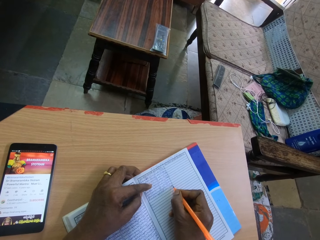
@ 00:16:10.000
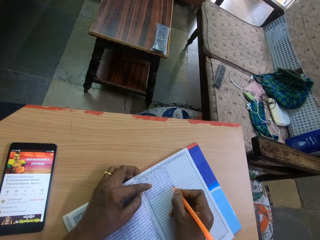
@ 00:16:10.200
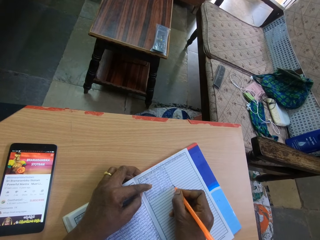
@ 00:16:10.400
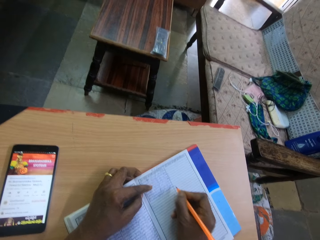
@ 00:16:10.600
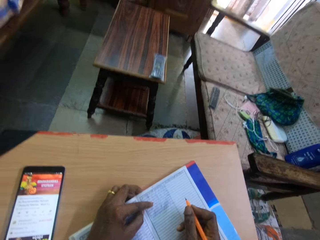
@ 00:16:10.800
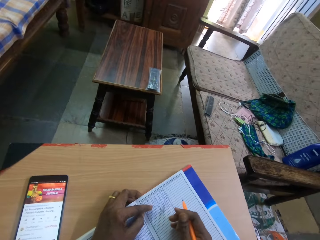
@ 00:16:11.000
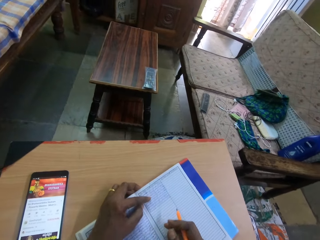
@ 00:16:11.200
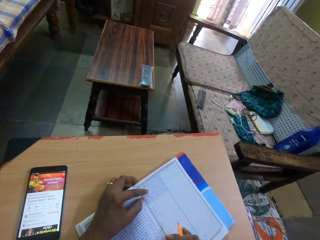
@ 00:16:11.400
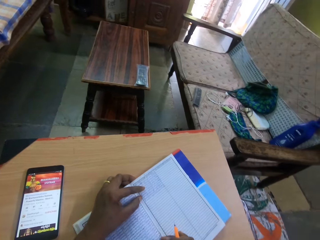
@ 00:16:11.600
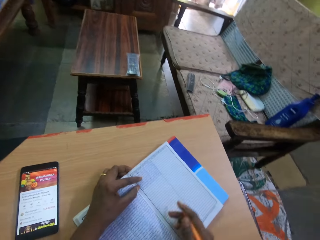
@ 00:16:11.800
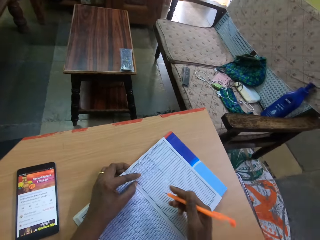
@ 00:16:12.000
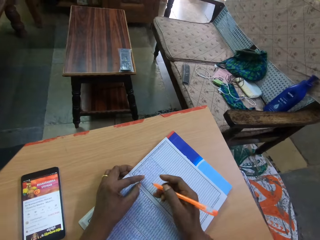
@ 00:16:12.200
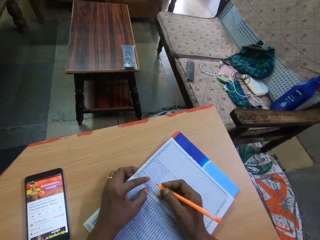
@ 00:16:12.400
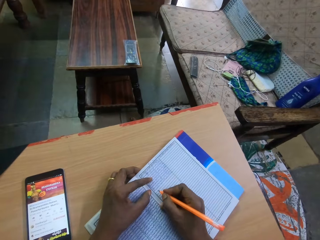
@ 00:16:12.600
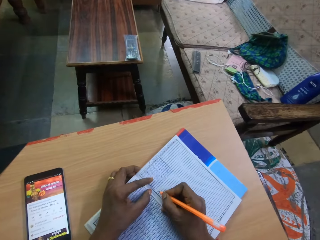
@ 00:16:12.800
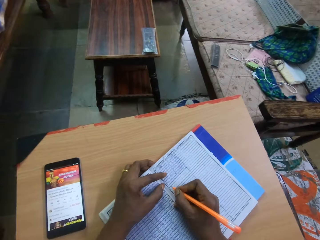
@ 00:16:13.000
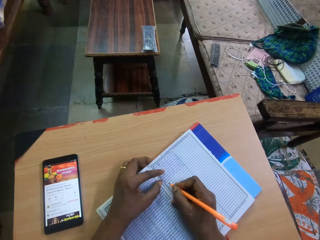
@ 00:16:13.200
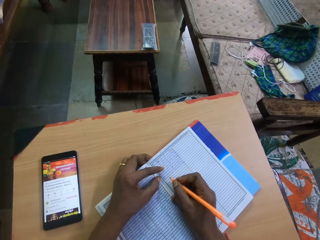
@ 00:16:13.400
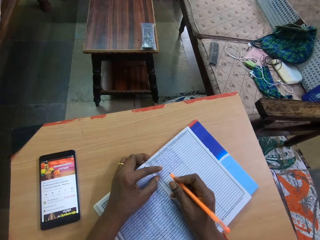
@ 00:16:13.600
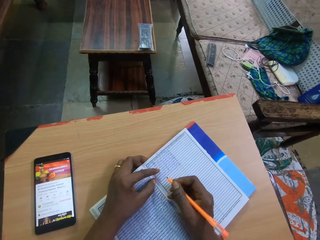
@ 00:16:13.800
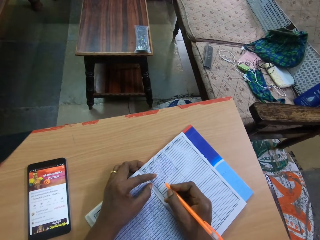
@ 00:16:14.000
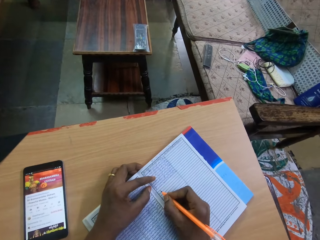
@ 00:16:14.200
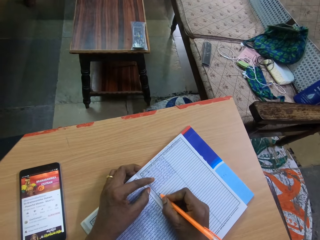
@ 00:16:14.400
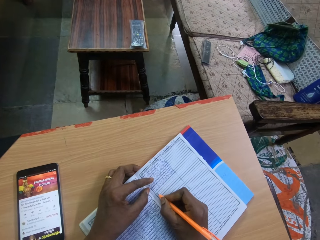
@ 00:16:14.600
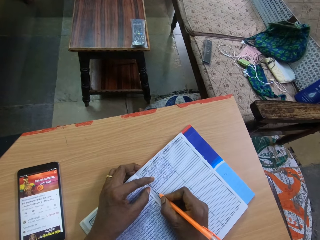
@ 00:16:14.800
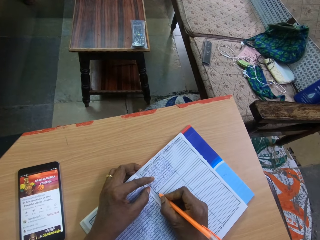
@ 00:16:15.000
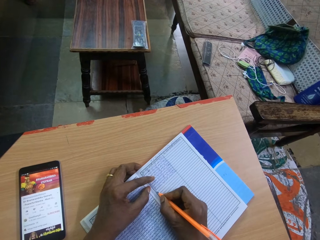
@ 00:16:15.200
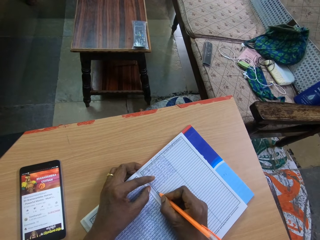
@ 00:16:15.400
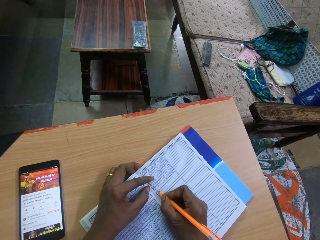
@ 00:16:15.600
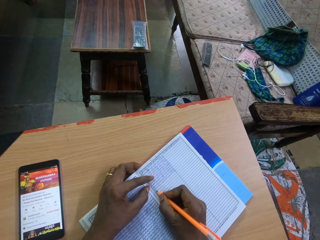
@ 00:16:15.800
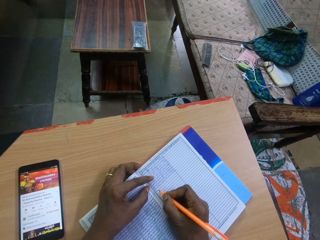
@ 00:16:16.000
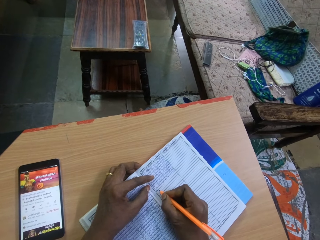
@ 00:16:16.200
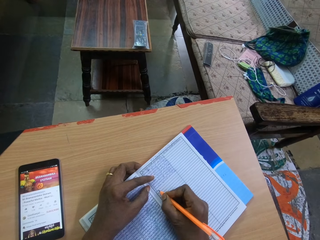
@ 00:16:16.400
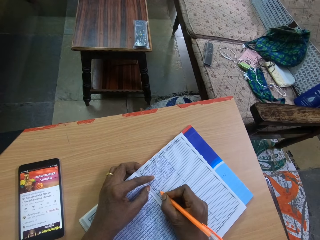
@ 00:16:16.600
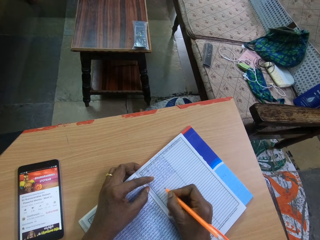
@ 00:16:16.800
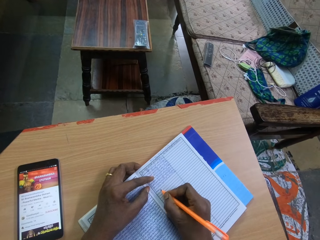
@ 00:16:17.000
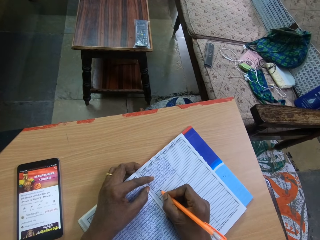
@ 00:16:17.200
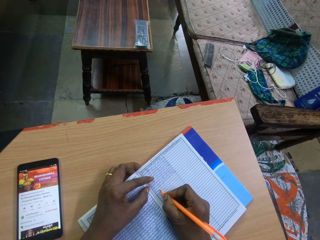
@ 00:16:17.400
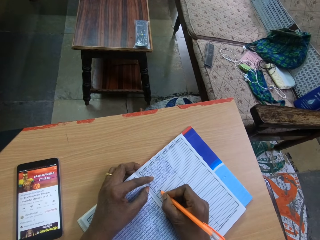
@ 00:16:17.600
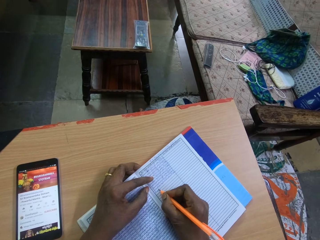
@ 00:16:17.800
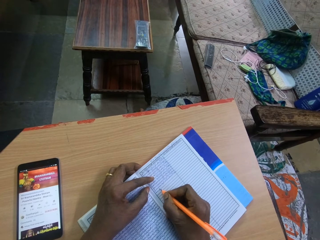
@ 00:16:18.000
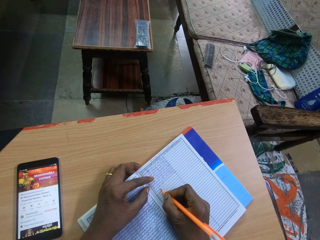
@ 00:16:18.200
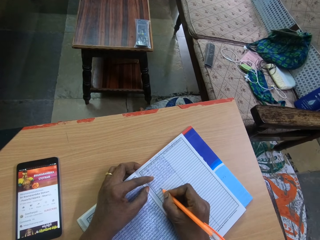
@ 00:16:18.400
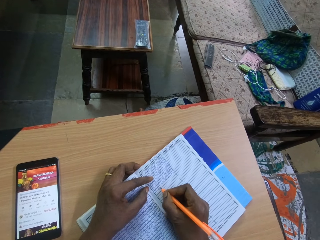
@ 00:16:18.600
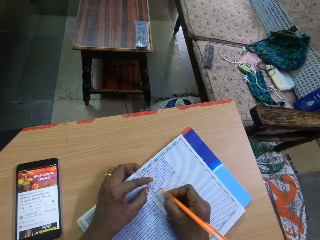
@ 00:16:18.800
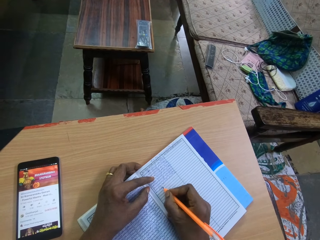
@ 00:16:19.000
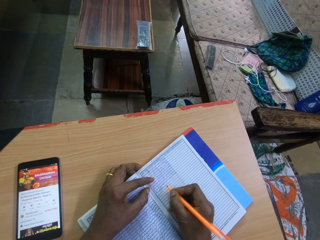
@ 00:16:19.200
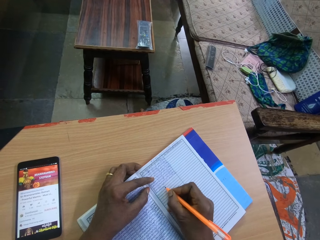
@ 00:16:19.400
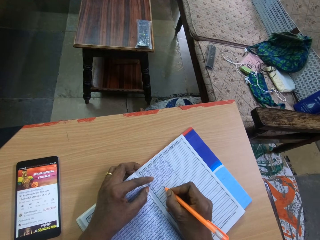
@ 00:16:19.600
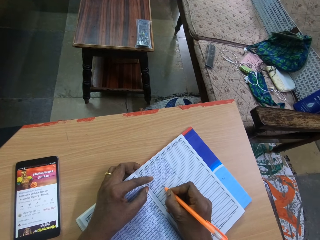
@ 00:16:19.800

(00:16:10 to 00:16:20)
The camera wearer touches the book on the table with his right middle finger. He writes on the book on the table with the pen in his right hand.

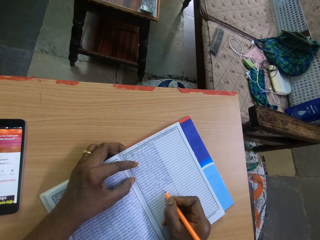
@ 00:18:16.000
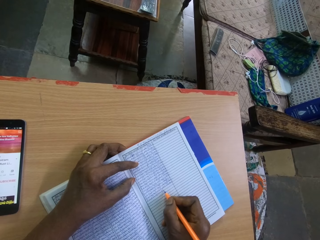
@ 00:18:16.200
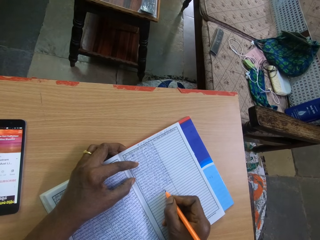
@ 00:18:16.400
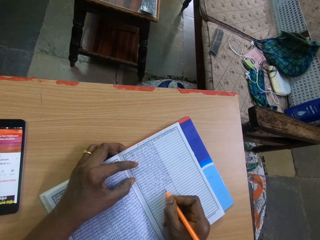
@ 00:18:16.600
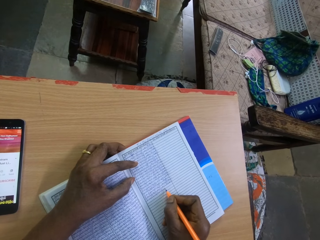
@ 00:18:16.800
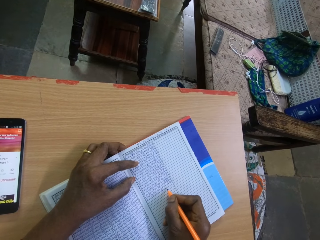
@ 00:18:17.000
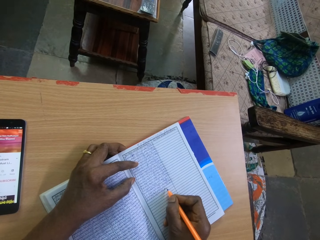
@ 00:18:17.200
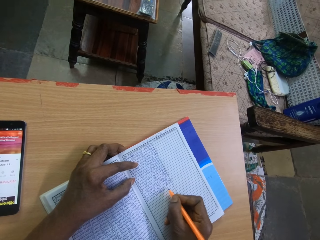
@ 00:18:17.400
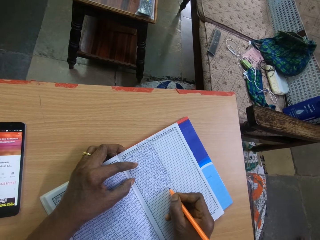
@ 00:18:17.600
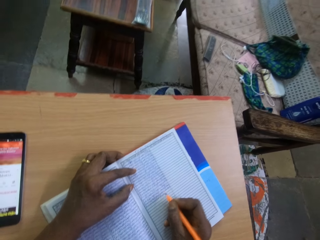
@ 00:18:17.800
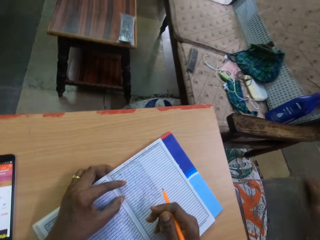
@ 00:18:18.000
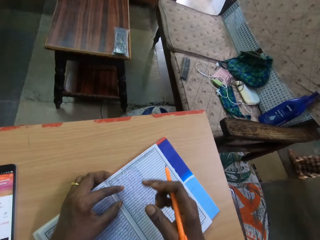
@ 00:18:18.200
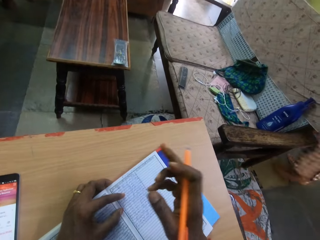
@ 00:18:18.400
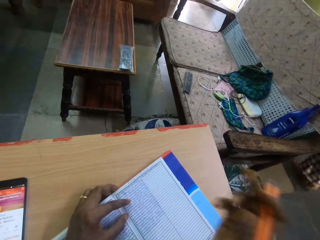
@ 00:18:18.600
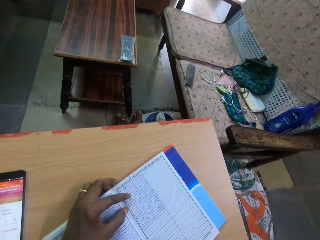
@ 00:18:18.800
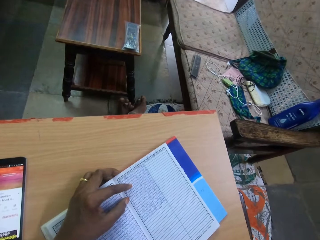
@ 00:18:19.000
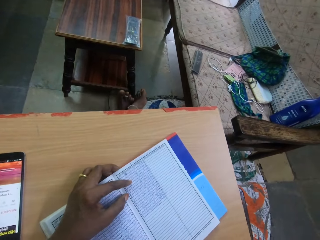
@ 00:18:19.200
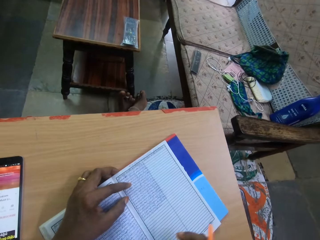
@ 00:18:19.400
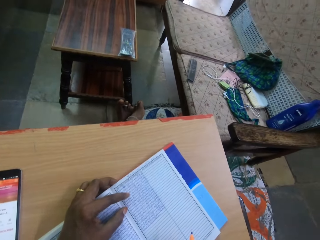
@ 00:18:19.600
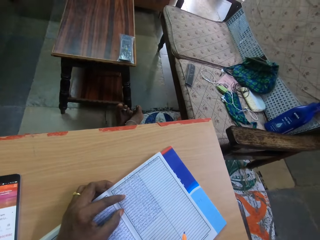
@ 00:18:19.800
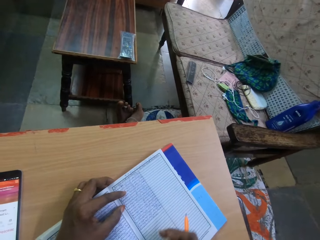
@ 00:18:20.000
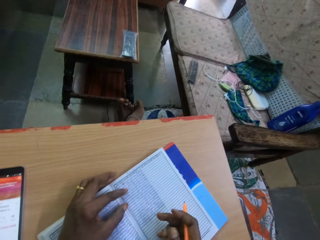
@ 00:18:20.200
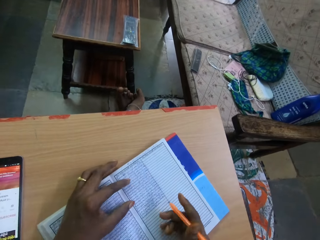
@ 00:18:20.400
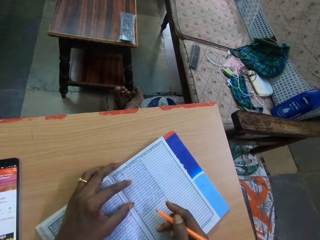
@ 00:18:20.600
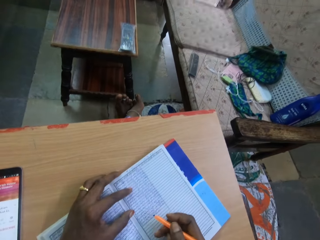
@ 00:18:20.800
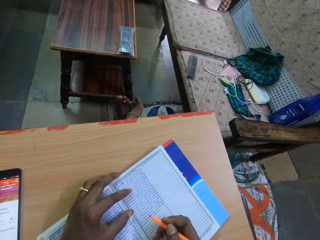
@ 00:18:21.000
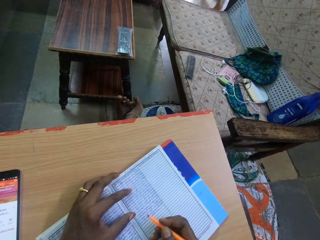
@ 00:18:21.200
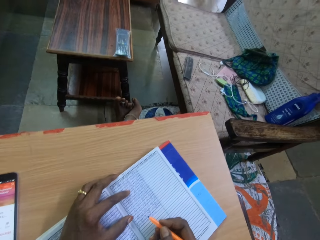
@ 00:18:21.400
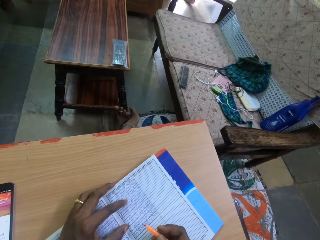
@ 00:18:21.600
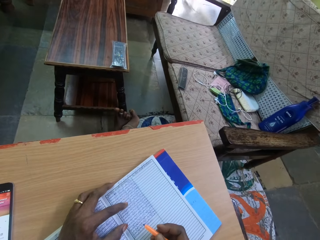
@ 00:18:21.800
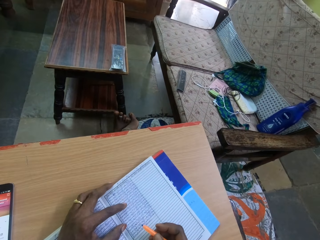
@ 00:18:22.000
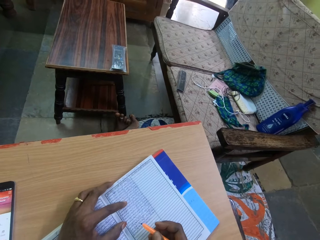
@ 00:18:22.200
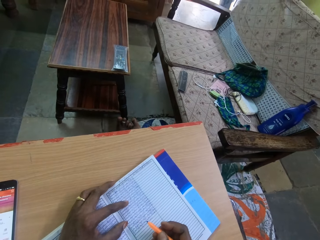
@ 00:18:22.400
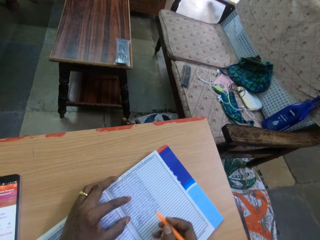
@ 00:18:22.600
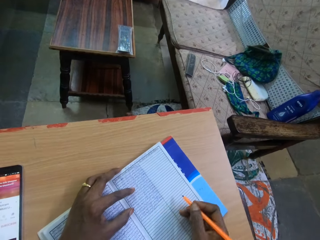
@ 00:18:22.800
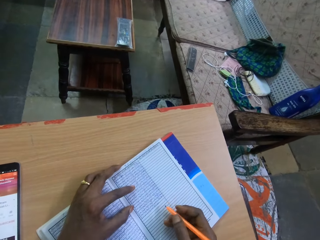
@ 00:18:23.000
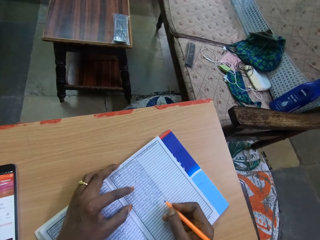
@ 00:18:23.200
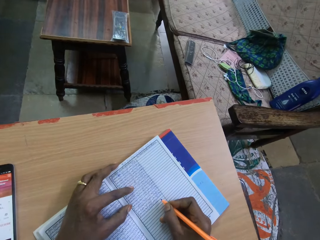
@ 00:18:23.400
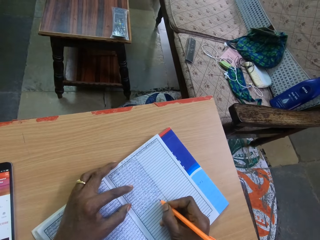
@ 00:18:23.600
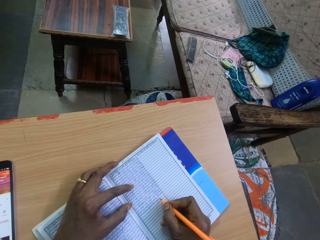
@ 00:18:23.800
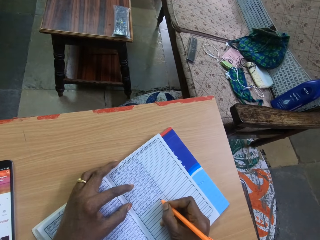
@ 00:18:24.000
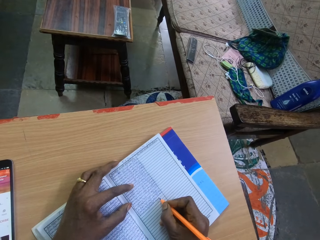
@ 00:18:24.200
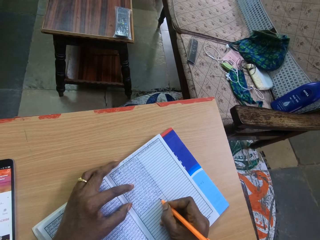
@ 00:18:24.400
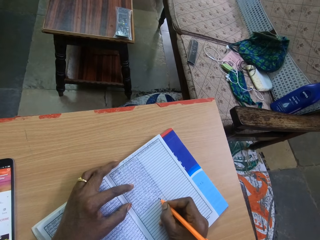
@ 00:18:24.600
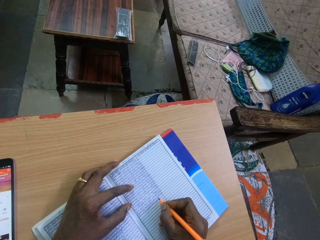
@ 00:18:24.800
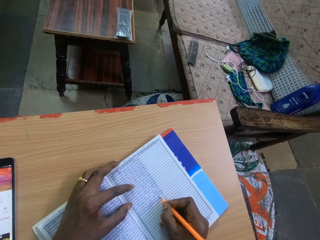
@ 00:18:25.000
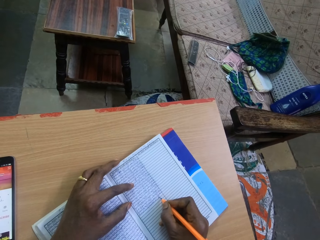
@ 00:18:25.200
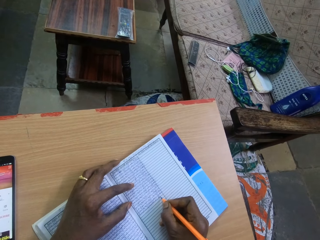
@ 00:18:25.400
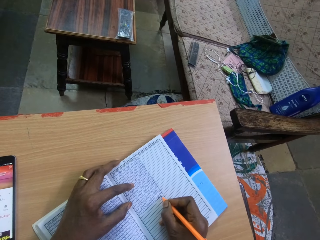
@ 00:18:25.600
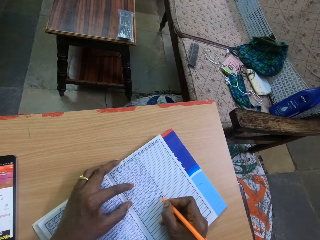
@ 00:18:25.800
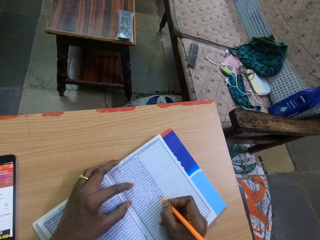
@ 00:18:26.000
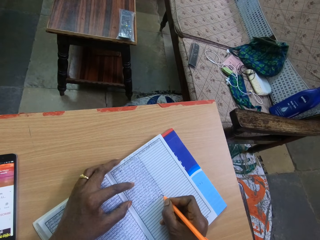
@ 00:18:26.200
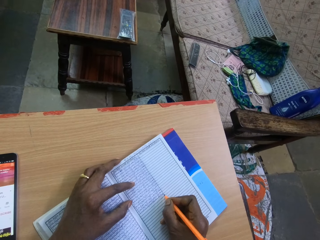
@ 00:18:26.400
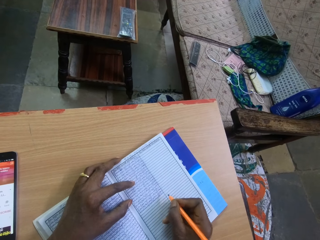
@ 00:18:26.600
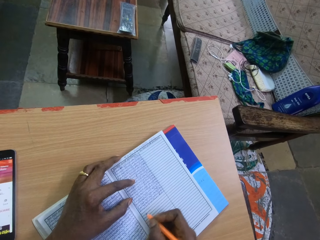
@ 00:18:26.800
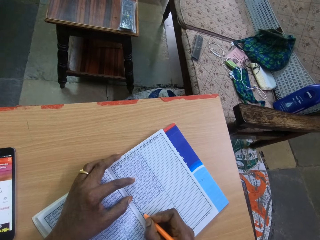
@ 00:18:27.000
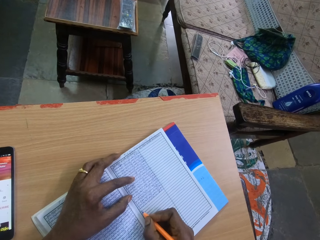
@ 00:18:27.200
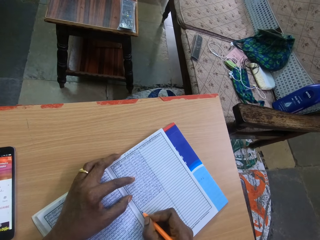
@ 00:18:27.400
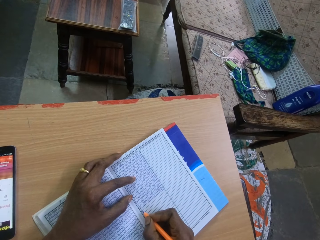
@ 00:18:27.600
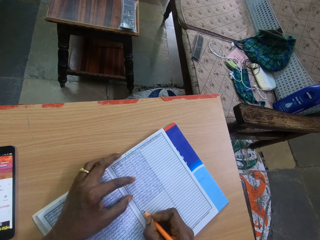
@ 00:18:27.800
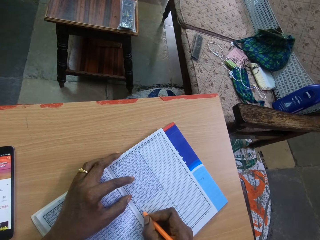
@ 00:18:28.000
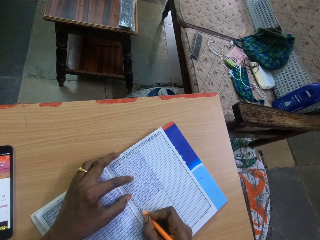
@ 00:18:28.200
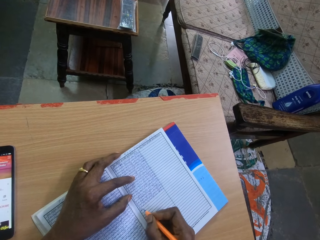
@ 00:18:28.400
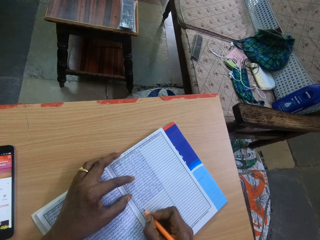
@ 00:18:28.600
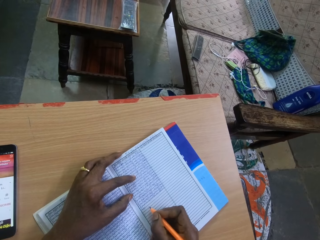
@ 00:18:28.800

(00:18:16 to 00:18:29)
A woman interacts with the camera wearer. The camera wearer points at something. He writes on the book on the table with the pen in his right hand.
